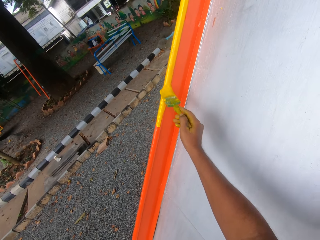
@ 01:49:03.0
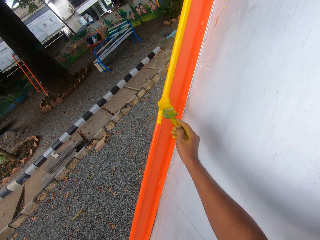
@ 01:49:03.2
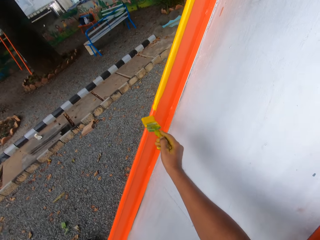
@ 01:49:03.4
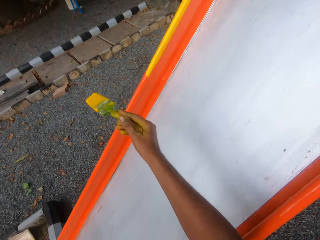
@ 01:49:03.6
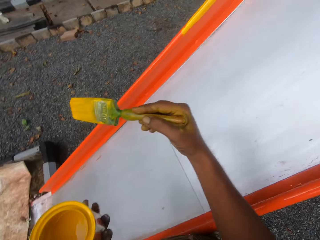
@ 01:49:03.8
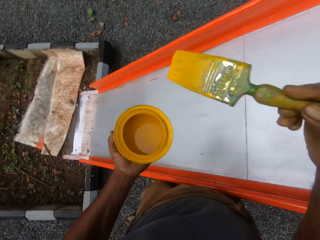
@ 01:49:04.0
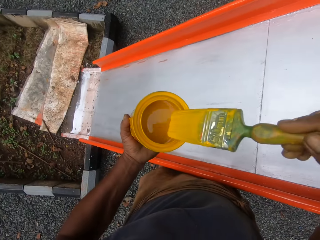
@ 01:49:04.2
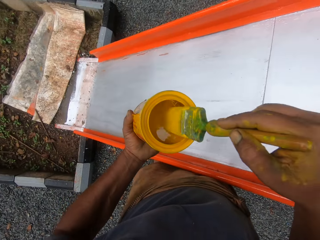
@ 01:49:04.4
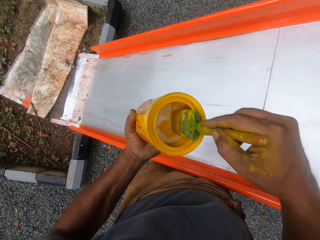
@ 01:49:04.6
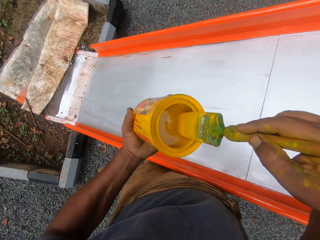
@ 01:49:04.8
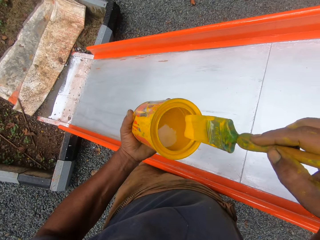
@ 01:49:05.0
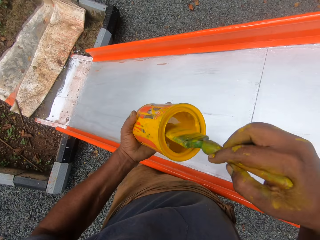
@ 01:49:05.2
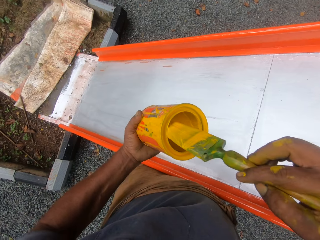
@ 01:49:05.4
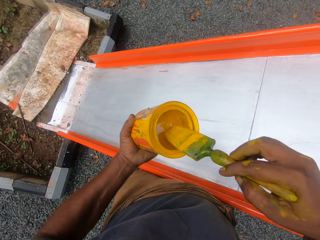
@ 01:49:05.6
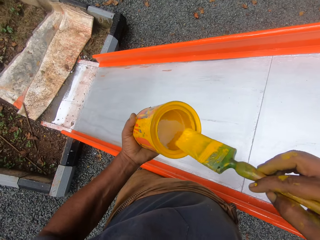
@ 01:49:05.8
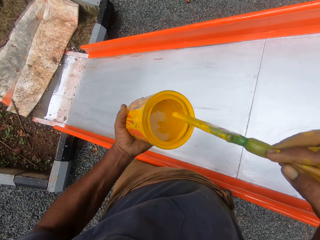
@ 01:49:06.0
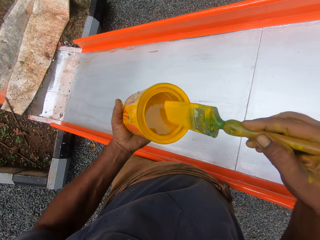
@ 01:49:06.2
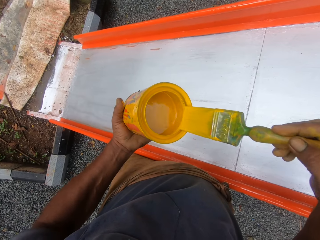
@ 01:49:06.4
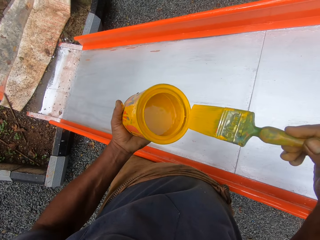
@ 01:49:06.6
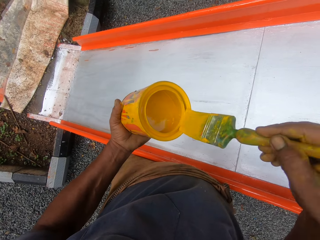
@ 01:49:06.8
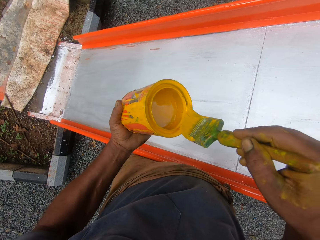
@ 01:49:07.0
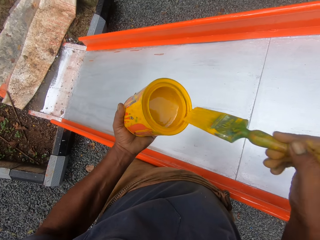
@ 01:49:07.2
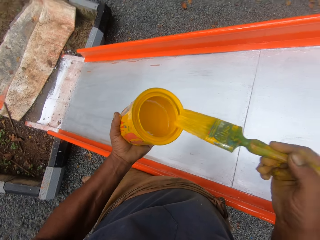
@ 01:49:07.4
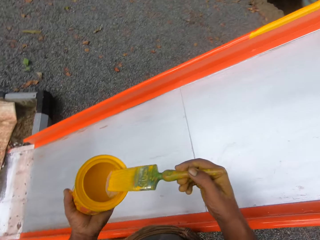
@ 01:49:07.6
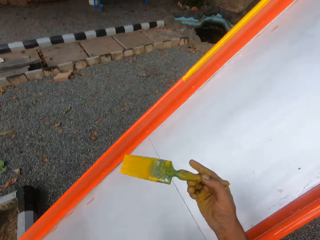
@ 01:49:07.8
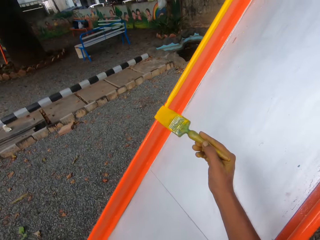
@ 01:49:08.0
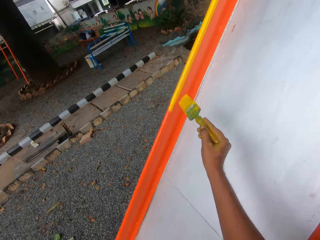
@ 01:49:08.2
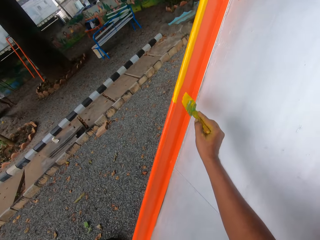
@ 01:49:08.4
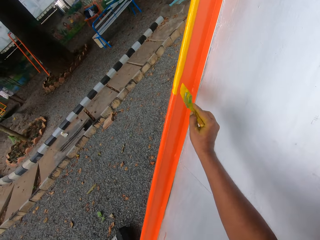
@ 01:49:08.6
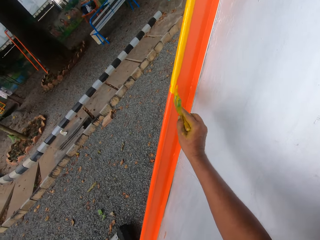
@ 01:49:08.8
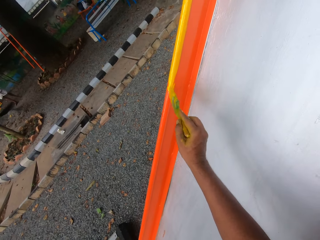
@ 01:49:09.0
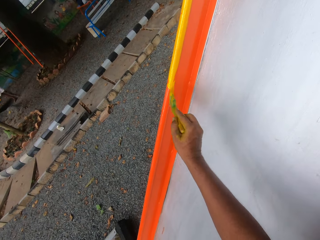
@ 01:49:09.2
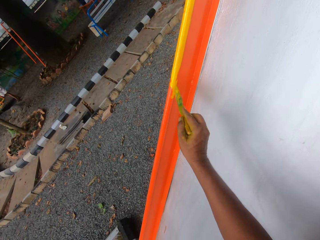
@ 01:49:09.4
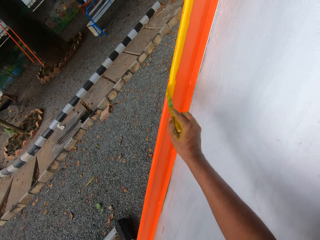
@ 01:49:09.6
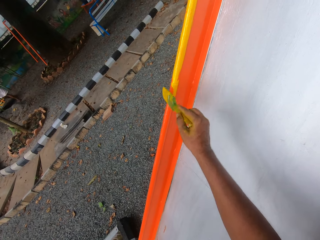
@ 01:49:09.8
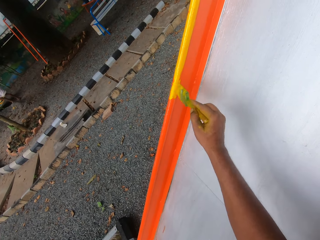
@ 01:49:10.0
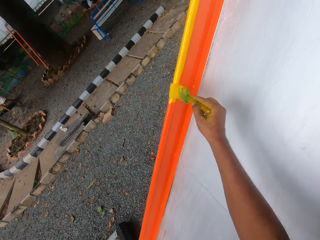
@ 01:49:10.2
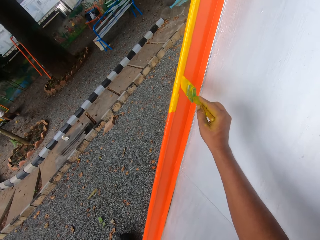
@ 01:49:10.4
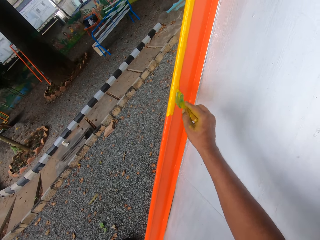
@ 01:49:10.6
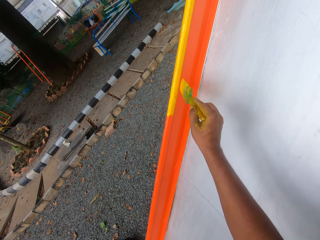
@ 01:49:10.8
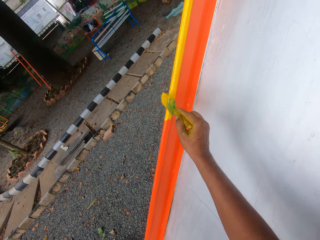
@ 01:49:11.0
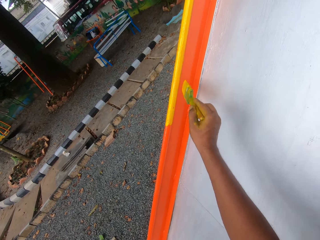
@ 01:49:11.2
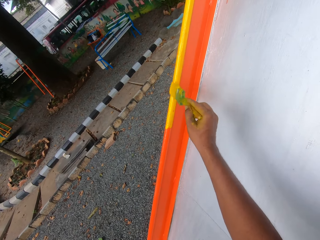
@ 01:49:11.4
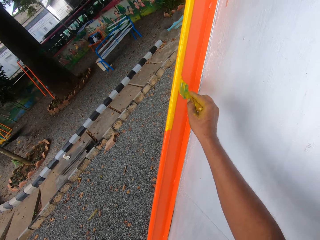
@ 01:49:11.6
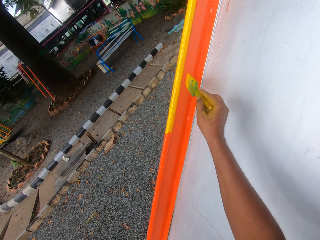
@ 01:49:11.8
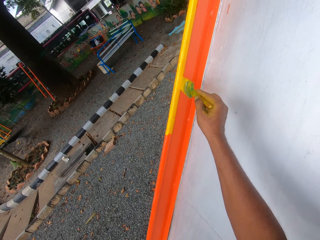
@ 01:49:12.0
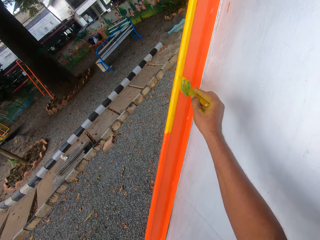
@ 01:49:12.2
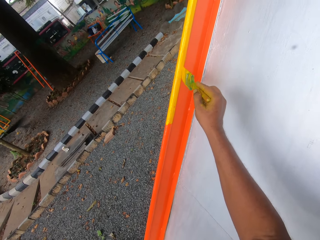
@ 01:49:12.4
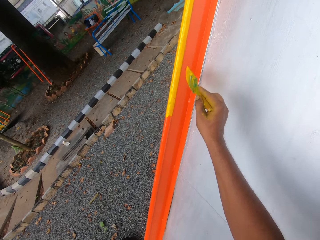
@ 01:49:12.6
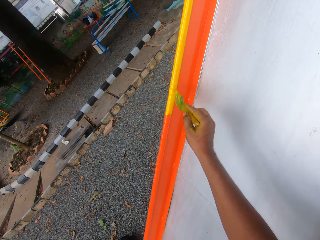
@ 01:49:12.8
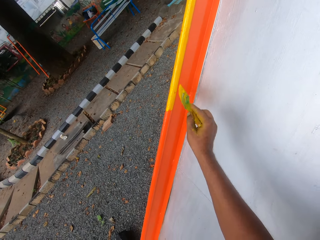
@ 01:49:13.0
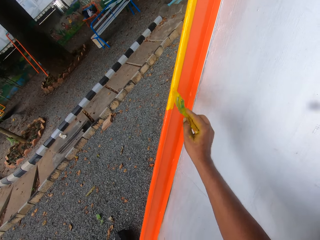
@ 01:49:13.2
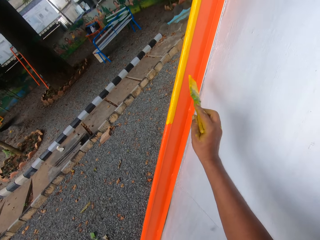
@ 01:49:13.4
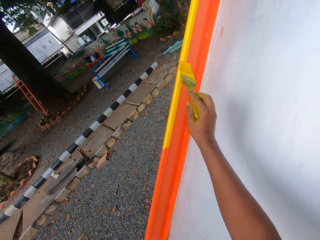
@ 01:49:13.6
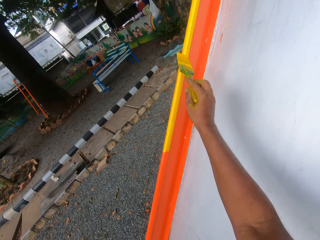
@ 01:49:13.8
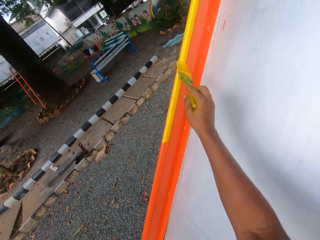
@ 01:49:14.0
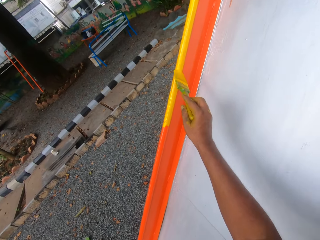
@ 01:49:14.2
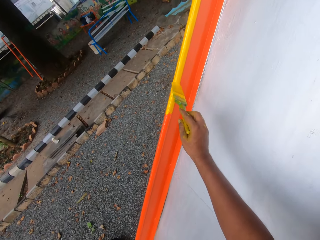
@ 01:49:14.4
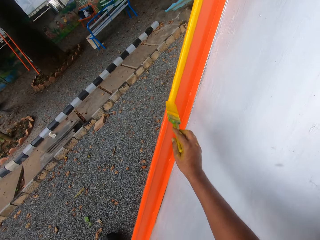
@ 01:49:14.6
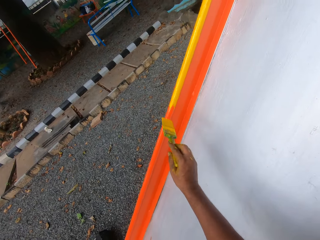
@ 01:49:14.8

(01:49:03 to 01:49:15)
The camera wearer dips the brush in paint. They paint the swing.

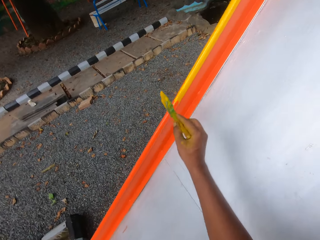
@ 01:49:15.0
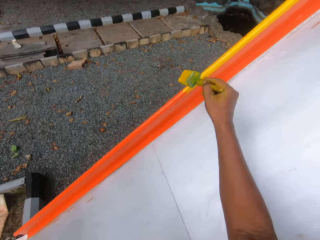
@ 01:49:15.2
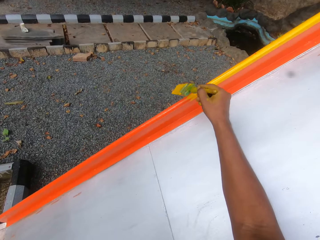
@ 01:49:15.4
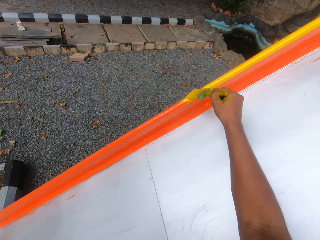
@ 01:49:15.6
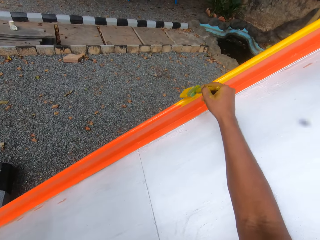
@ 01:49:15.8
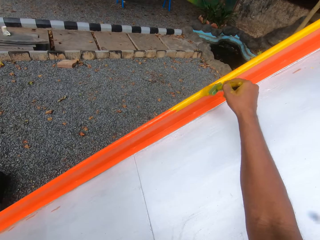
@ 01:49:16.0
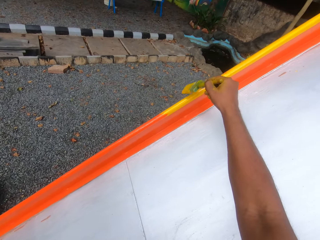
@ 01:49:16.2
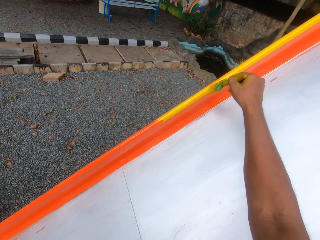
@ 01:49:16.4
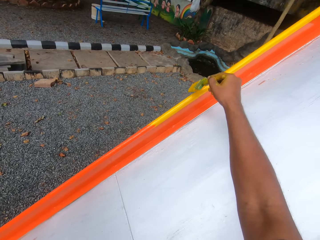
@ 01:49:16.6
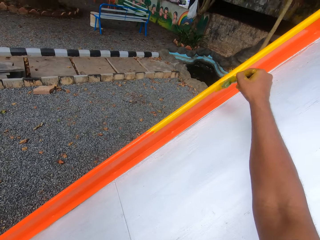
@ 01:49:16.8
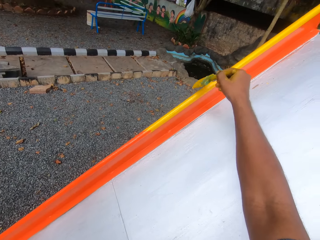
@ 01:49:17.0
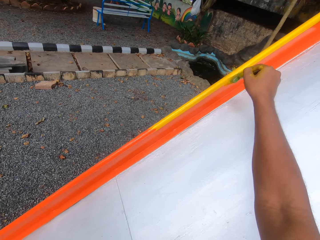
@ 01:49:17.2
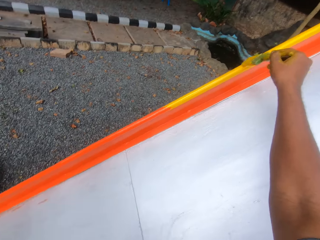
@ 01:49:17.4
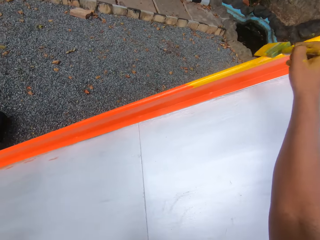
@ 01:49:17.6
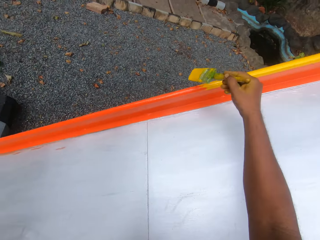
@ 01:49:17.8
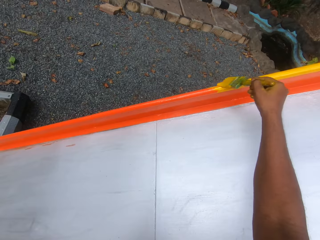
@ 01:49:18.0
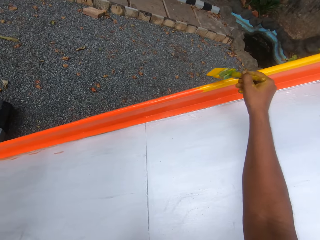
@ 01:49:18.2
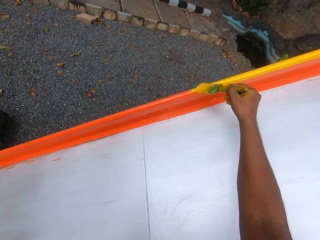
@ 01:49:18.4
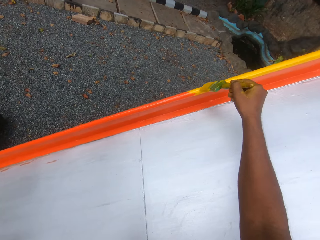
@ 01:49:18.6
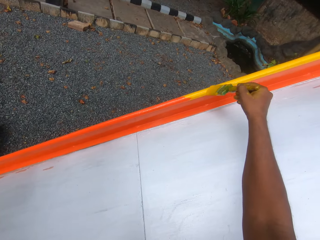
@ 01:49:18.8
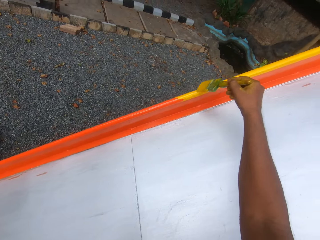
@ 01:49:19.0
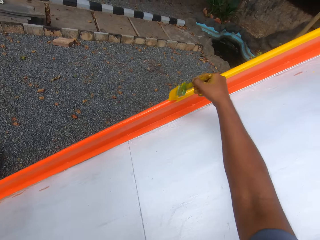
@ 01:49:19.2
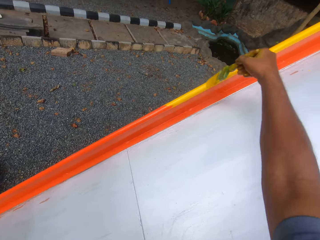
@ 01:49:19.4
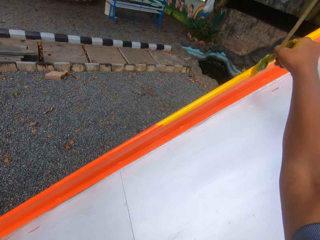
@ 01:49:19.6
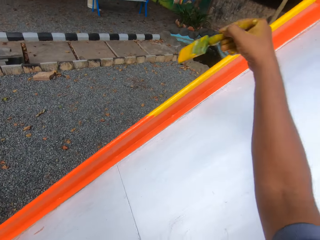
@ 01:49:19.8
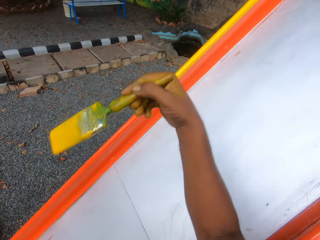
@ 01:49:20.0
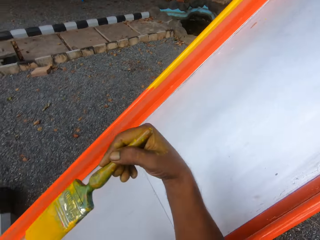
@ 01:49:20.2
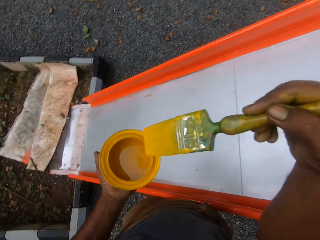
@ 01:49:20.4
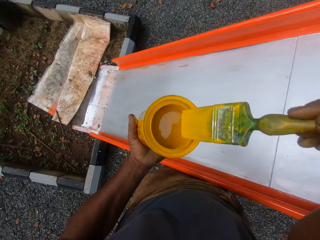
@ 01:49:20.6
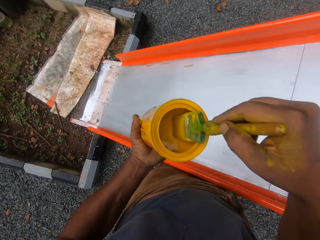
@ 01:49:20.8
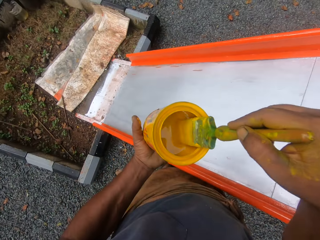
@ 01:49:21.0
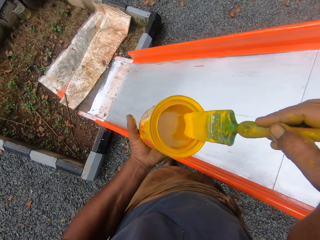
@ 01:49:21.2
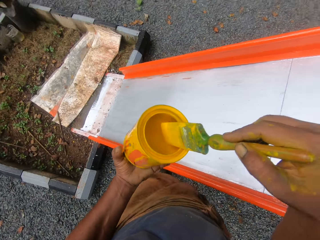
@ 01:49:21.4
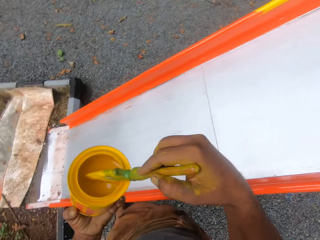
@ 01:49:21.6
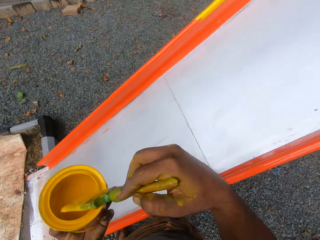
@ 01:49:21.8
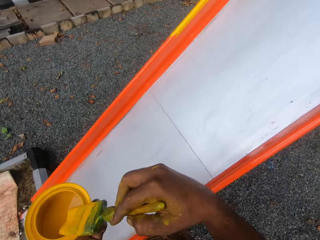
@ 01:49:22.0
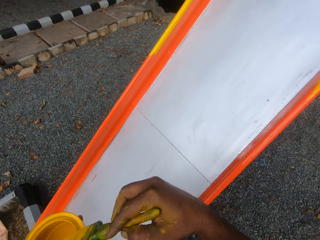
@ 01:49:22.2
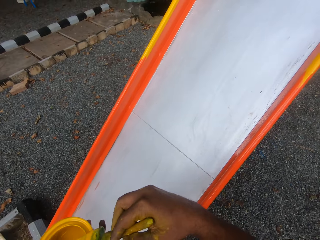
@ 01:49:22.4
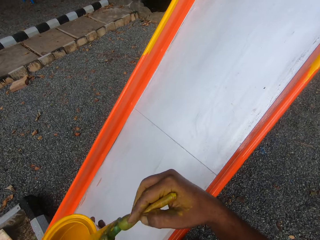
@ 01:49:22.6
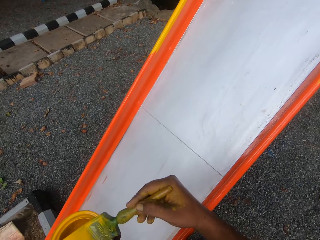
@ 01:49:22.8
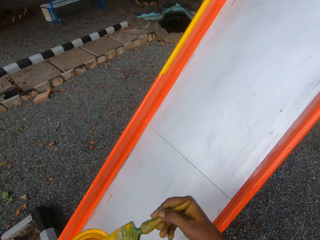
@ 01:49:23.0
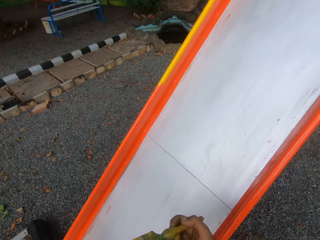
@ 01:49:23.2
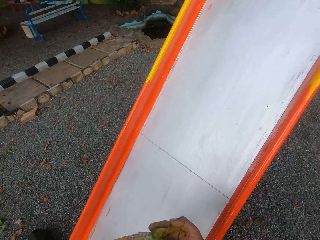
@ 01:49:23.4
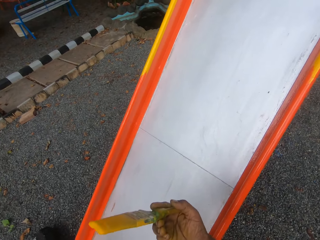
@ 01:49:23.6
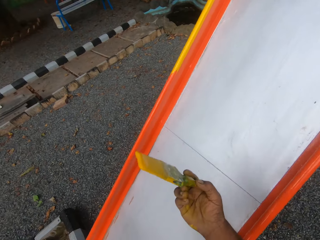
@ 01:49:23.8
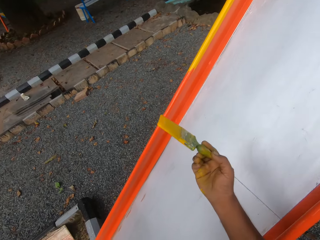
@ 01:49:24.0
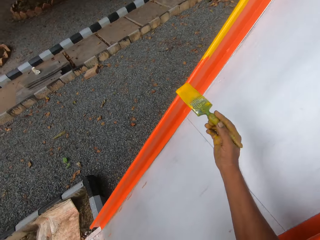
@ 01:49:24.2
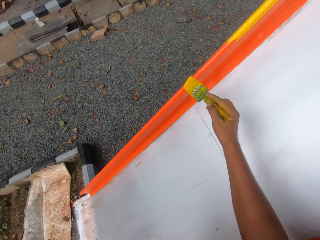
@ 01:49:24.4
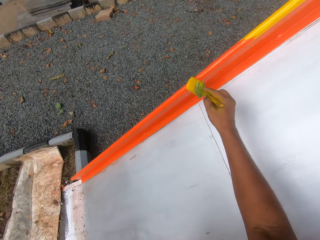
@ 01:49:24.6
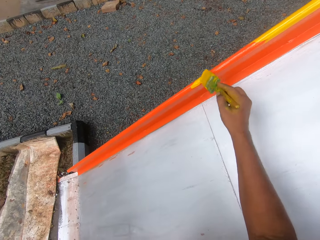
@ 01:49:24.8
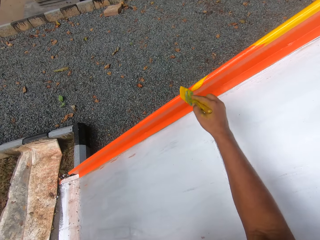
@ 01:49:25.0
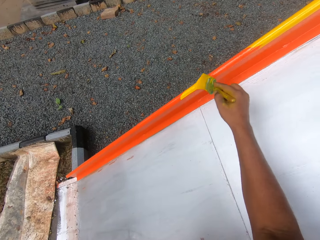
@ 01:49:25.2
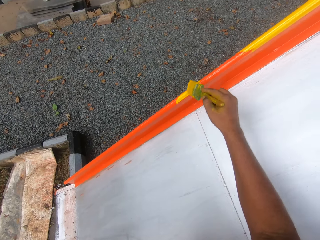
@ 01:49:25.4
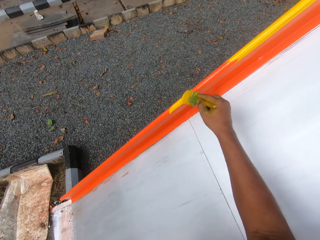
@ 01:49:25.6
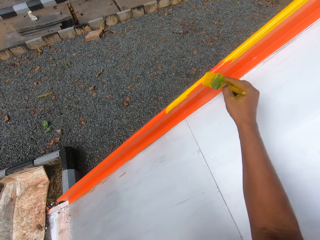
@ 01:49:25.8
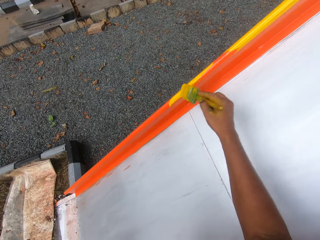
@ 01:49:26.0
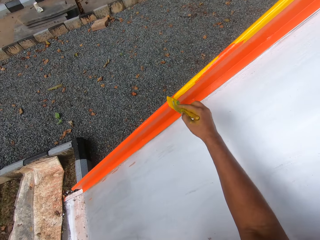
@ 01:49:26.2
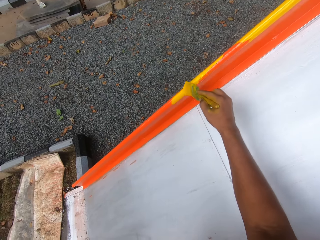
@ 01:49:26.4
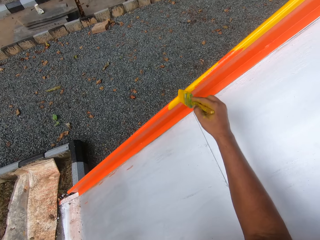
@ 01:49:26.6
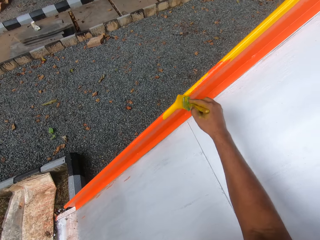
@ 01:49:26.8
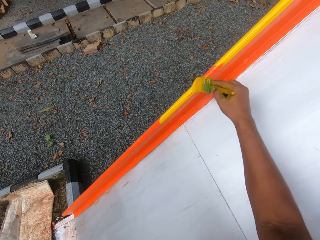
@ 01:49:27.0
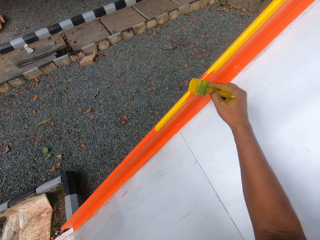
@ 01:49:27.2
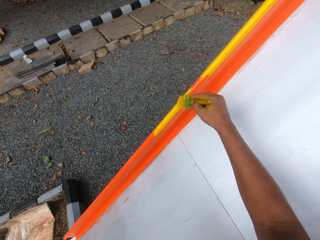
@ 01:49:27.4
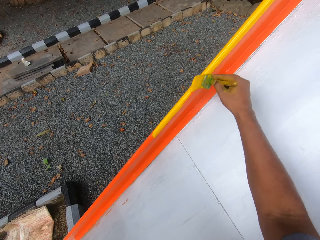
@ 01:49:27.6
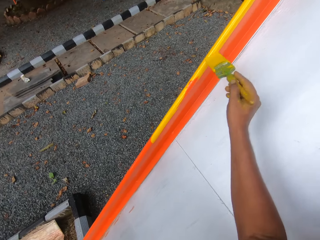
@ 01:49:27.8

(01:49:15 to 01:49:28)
The camera wearer dips the brush in paint. They paint the swing.
